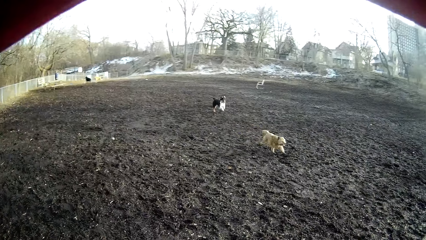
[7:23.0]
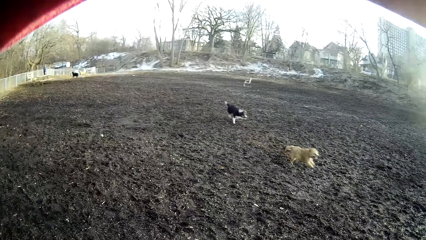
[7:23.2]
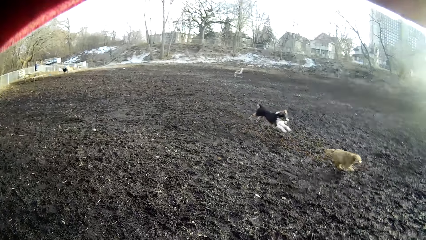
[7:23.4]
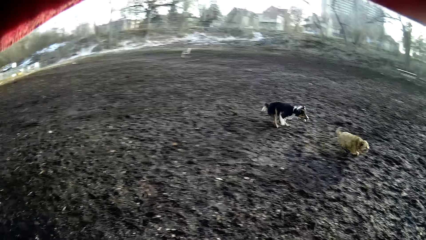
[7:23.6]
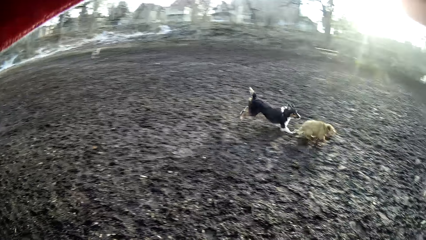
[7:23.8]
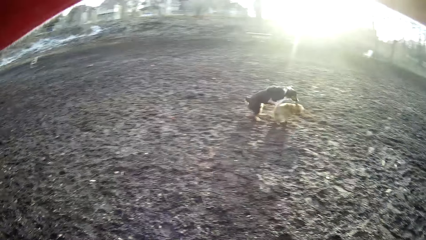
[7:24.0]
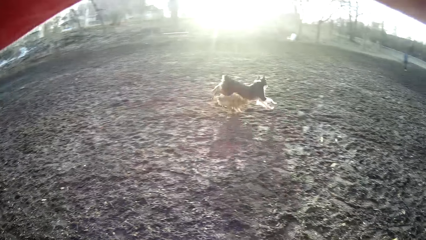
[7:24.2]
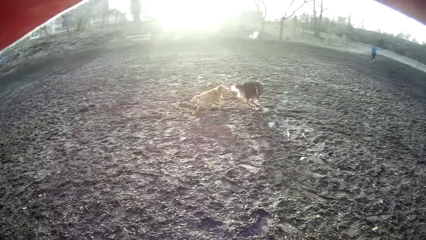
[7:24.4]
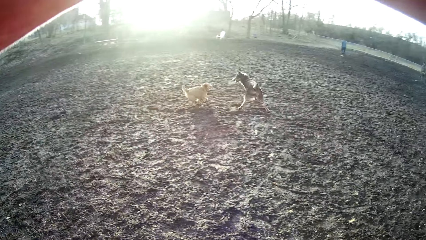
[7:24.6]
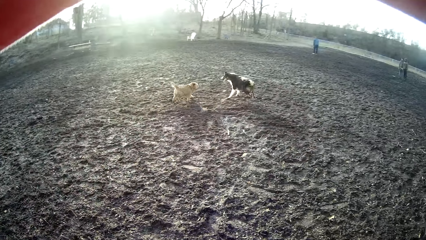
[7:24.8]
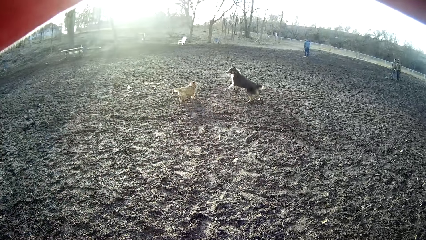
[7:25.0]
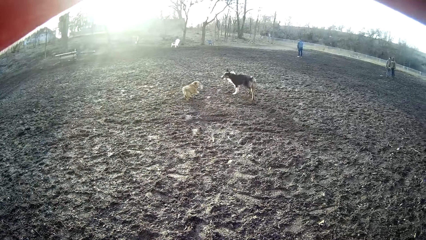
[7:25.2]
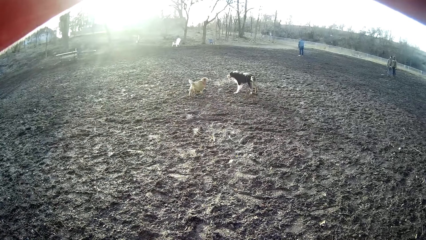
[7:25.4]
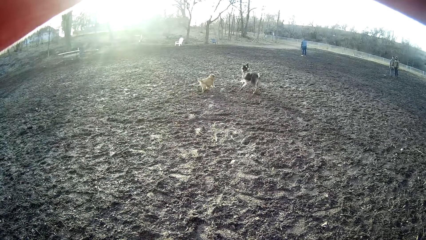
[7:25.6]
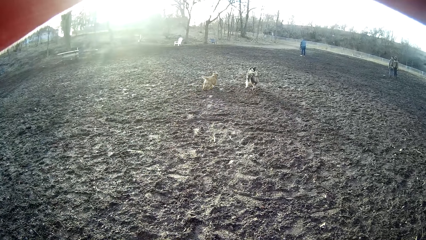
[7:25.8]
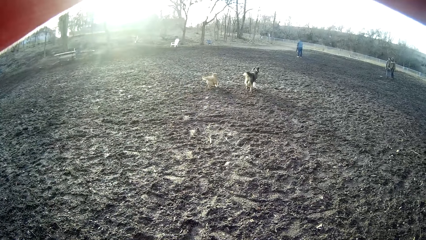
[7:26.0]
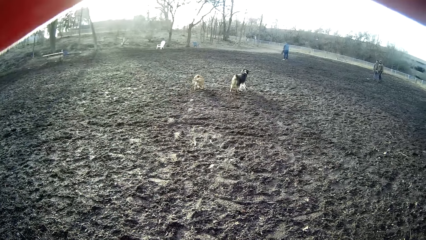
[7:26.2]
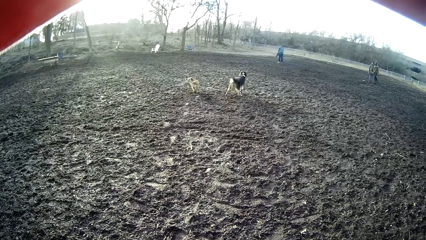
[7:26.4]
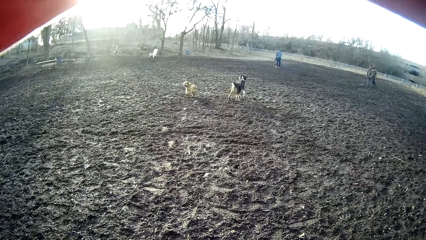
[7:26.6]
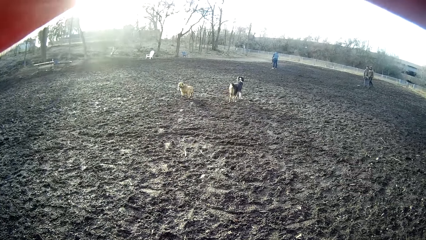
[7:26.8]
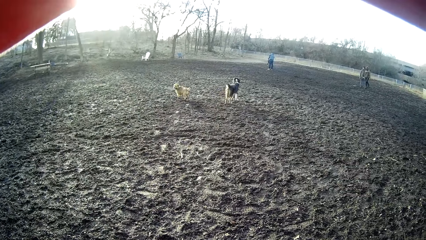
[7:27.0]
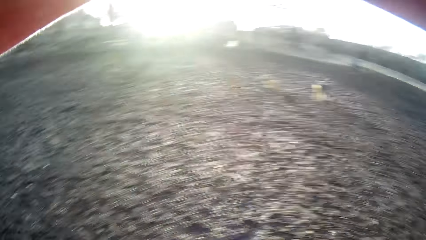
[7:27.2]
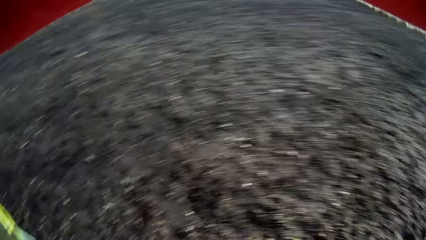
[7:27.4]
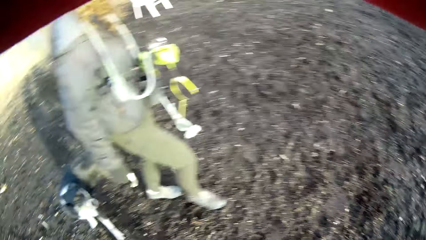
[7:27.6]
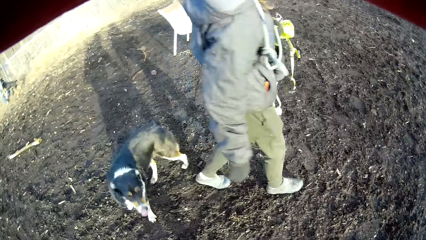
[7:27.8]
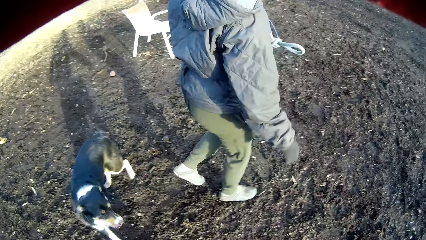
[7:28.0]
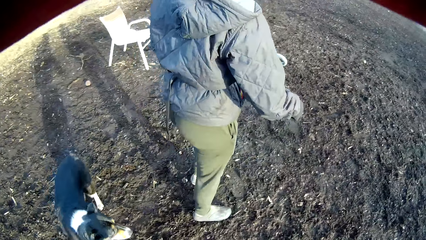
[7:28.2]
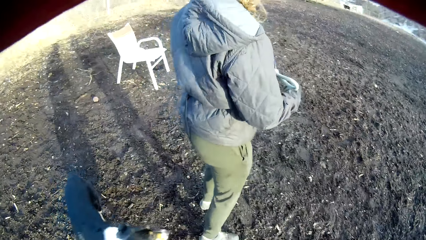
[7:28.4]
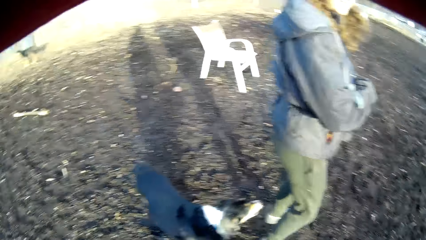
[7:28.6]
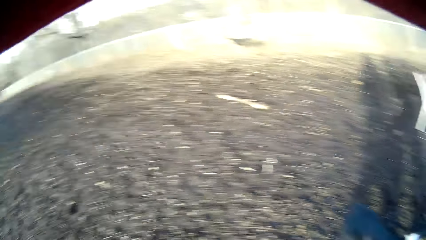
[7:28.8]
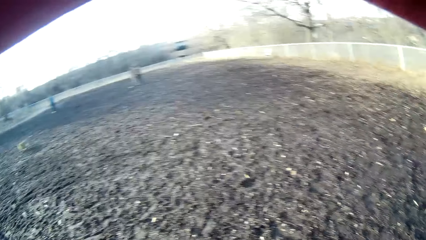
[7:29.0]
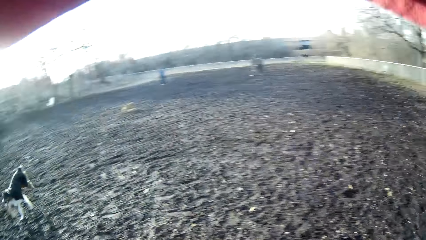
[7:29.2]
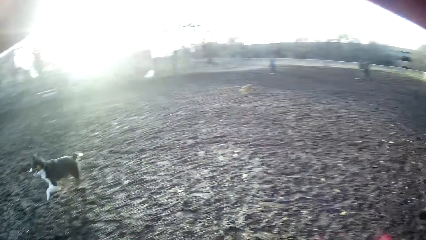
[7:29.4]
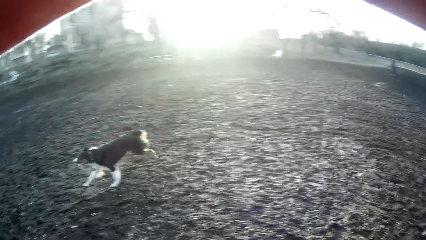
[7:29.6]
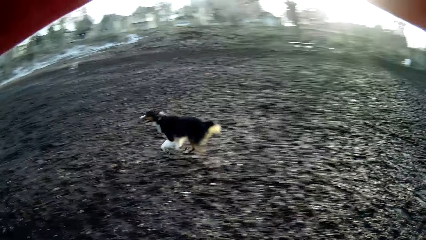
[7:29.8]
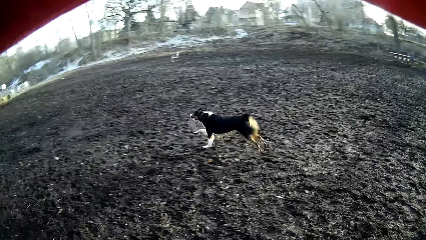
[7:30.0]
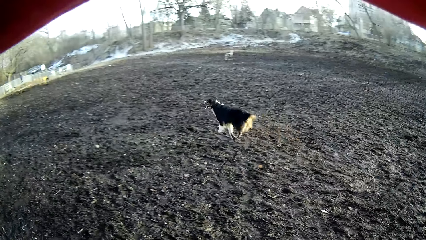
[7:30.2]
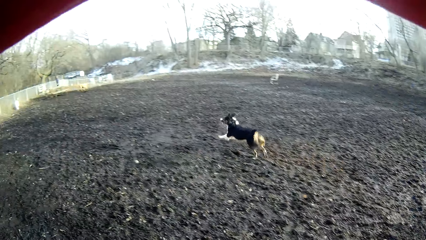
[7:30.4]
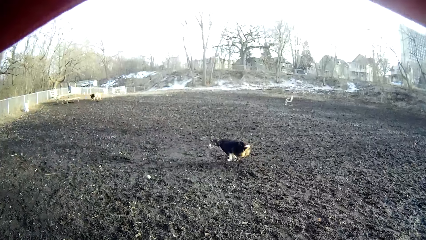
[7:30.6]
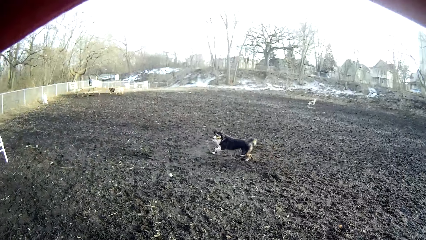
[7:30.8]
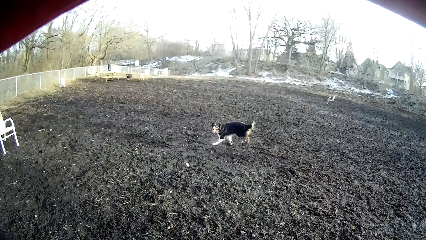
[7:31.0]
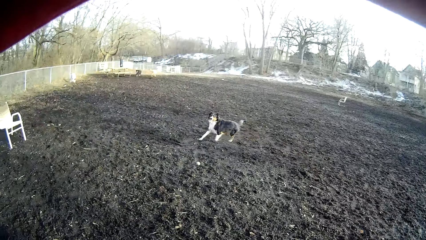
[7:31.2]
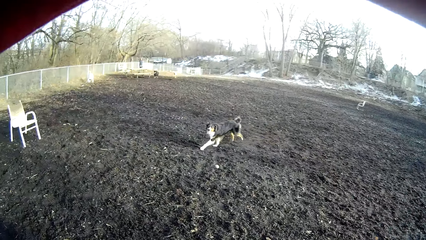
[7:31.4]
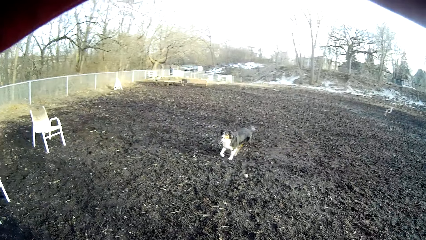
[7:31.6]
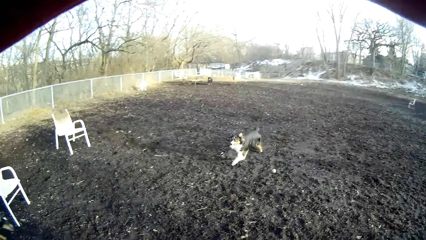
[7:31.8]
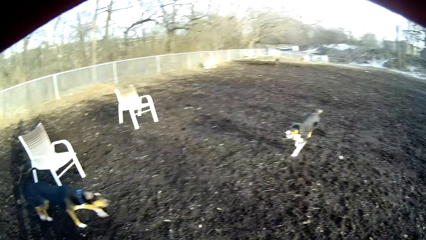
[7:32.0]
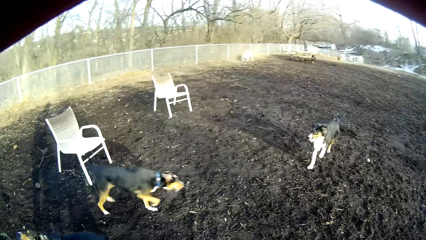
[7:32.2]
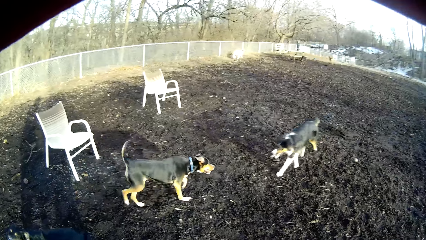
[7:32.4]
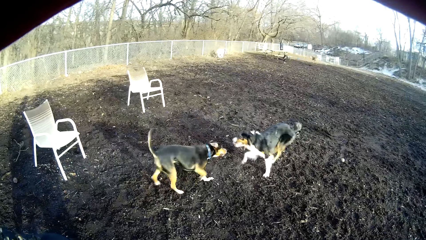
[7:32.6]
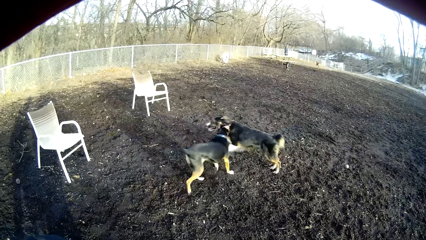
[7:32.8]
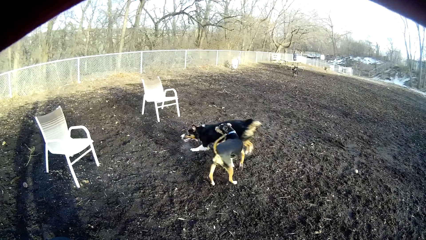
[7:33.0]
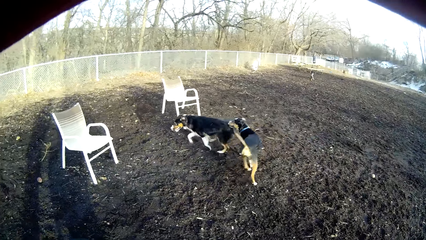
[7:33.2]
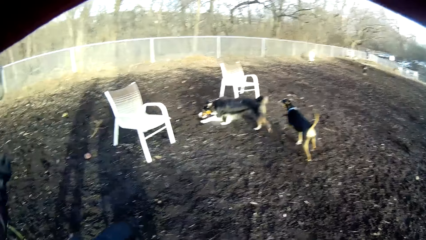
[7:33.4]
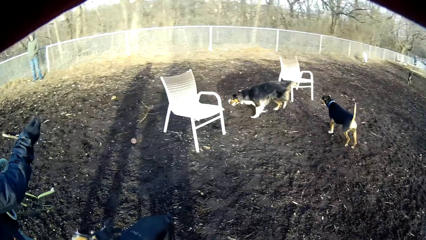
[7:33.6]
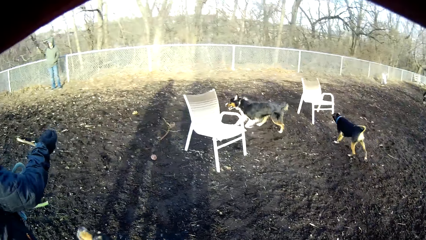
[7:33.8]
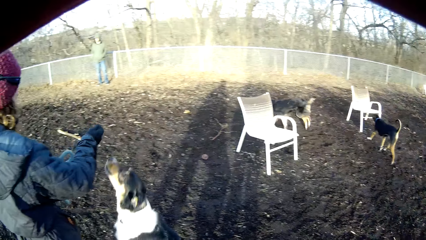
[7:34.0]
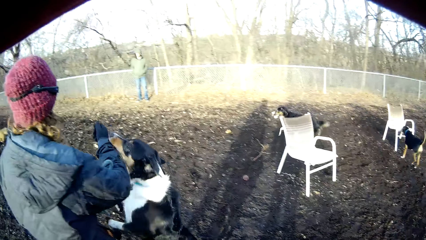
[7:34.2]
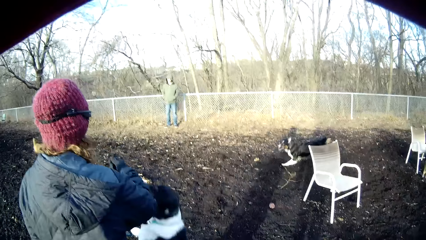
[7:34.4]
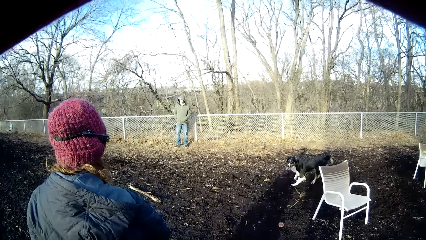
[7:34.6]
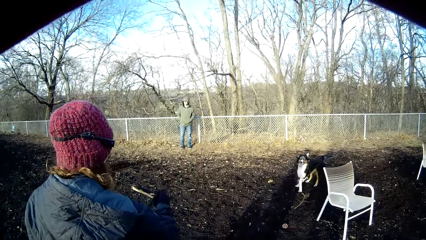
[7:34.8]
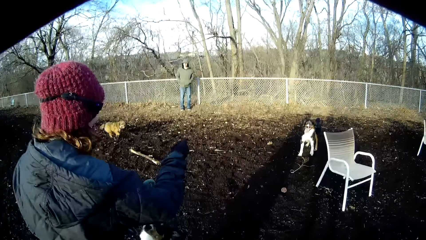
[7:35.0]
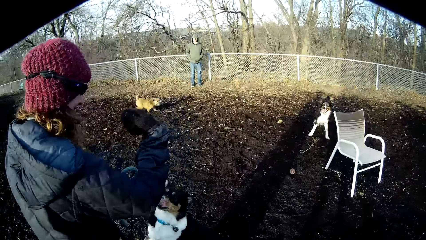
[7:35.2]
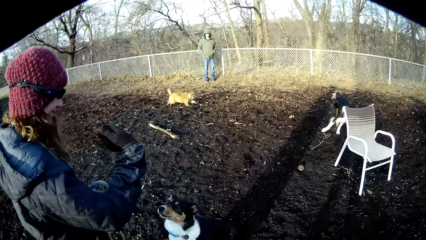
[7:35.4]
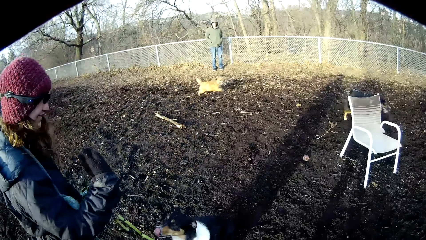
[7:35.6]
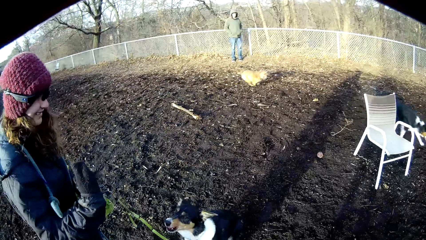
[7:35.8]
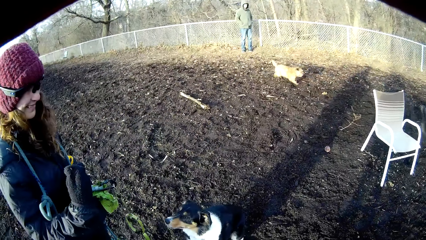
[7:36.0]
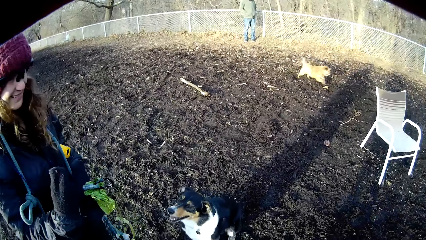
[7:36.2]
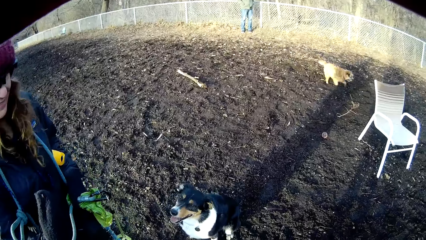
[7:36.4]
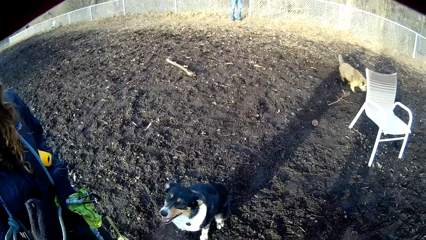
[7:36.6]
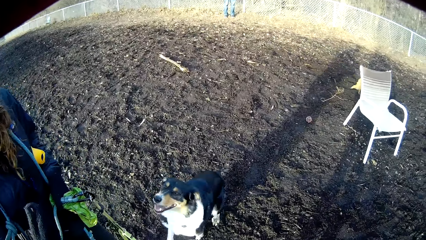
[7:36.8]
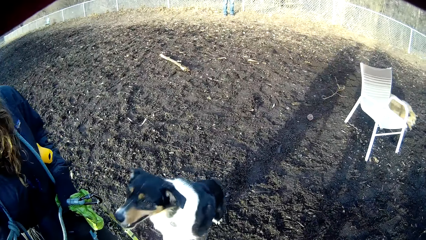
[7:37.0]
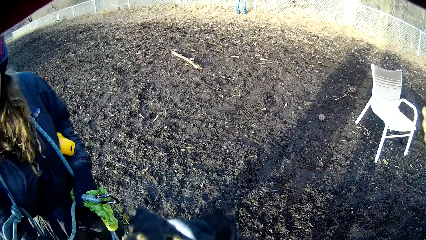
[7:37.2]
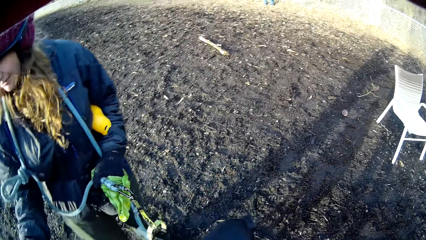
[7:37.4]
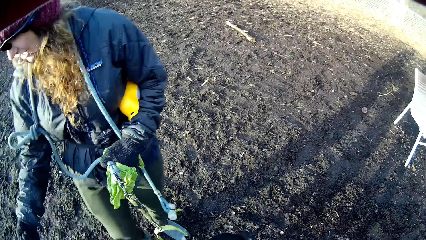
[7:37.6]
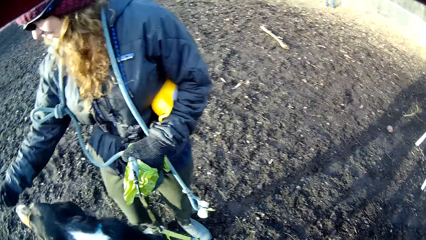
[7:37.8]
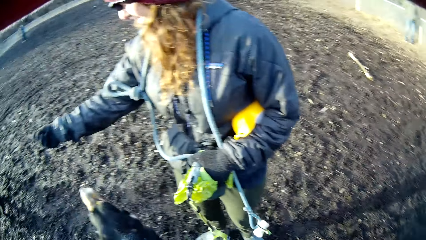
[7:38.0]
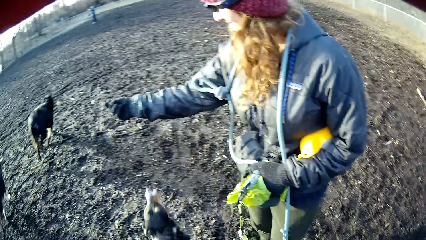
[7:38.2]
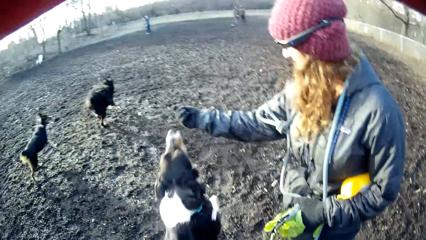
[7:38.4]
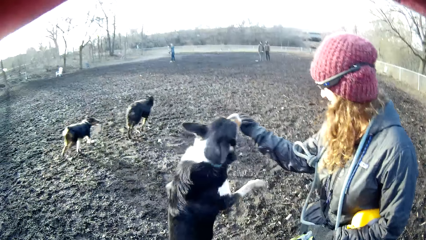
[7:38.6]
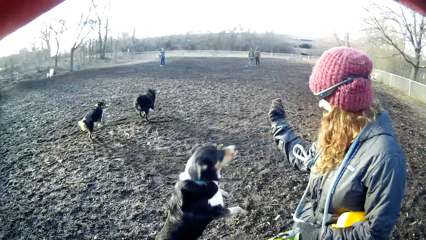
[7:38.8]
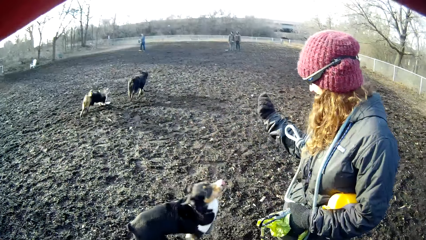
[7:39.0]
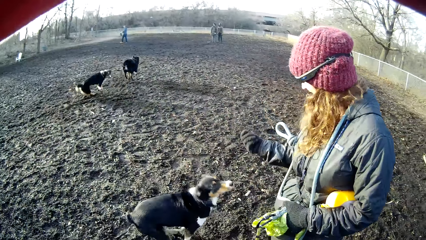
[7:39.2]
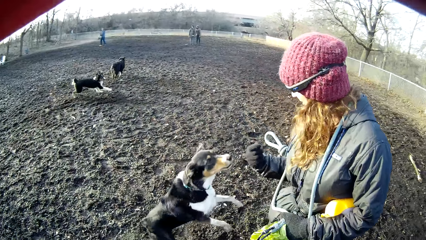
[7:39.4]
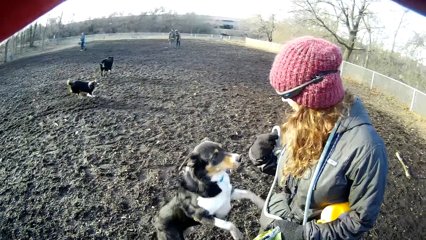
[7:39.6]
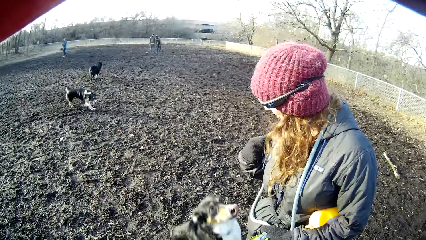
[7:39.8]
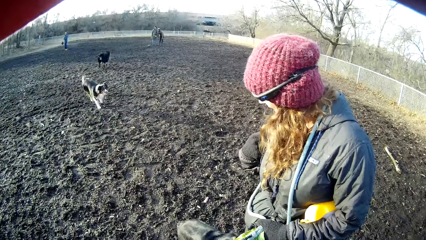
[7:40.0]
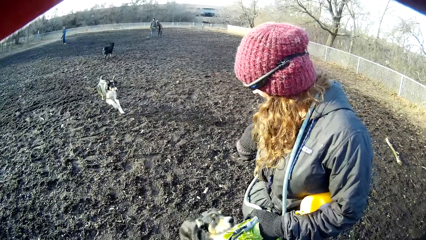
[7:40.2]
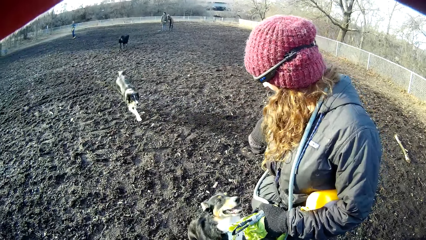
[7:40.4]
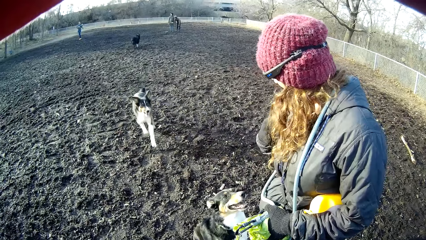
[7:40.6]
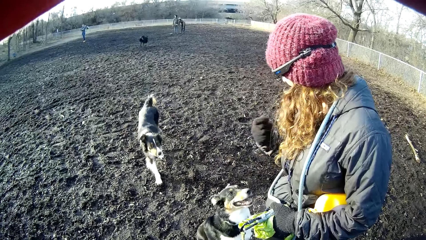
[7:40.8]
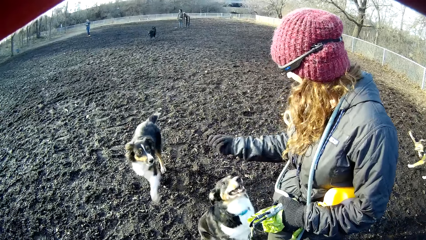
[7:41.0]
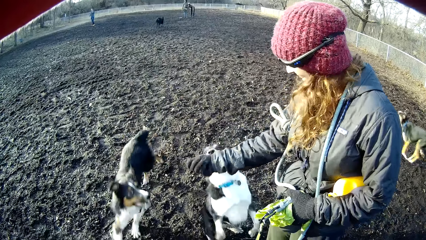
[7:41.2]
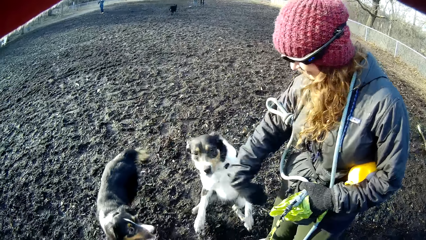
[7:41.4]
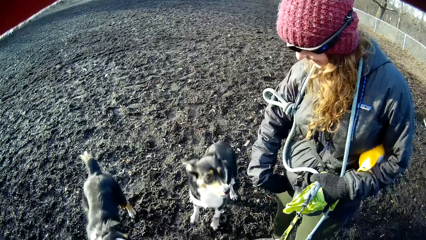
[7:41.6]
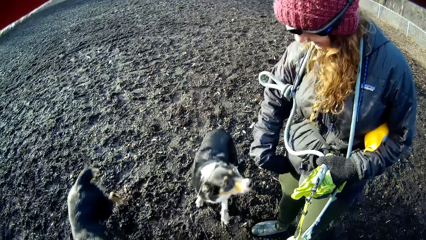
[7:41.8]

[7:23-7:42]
The camera wearer looks at the dogs. They turn around. A person moves around the field. The camera wearer looks at the dog. The person plays with the dog. A lady feeds the dog. A man stands next to the fence. The person plays with the dog. The camera wearer looks at the dogs in the field. The person plays with the dog.
